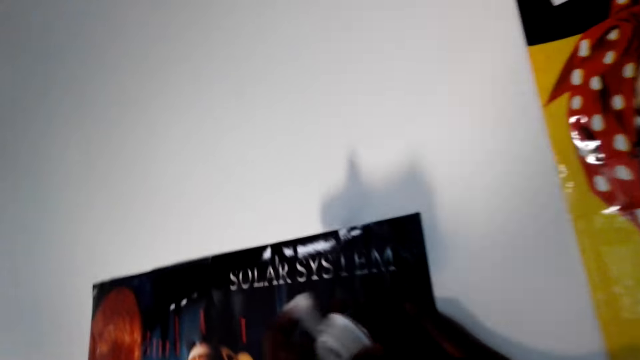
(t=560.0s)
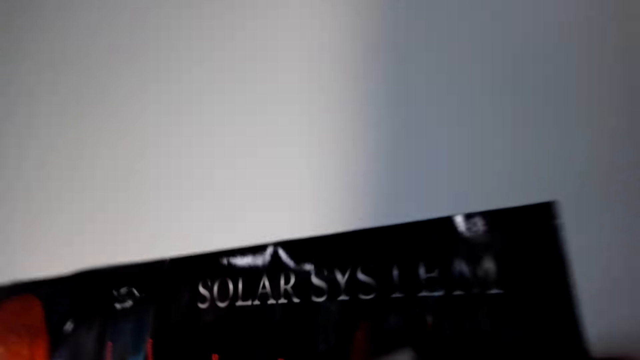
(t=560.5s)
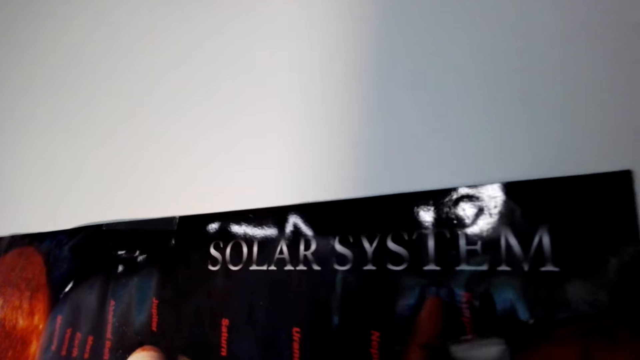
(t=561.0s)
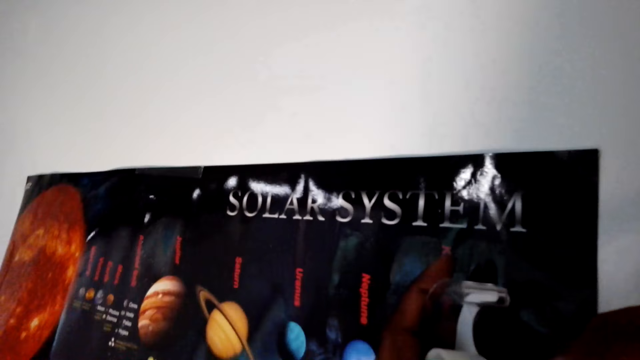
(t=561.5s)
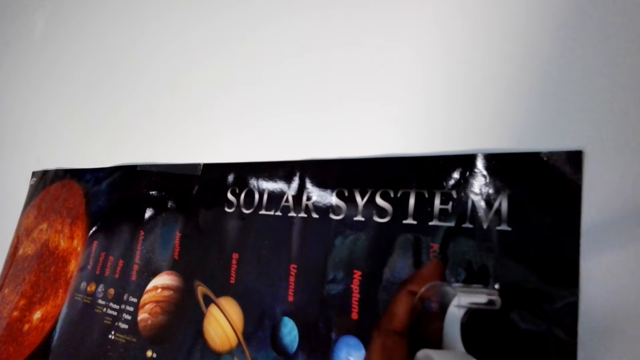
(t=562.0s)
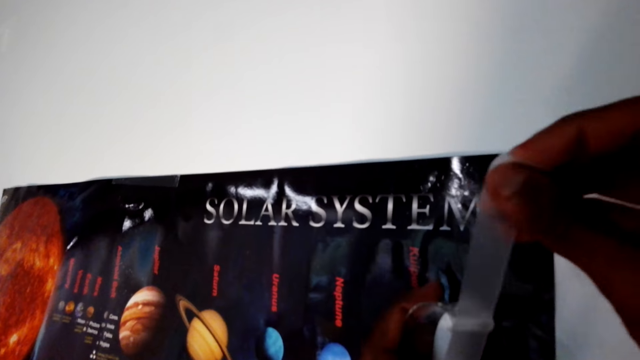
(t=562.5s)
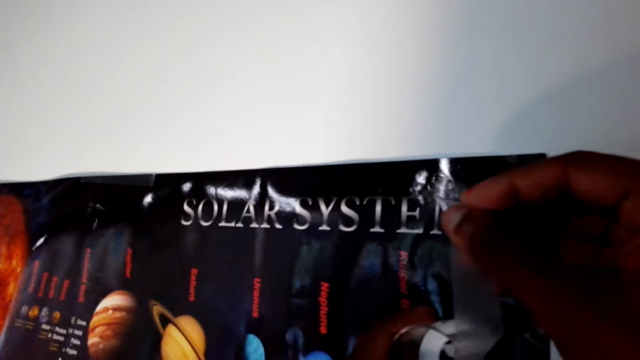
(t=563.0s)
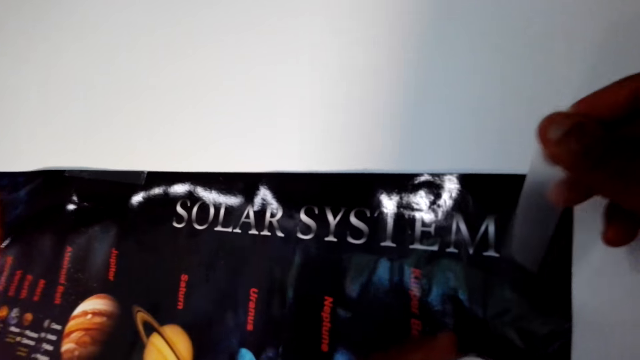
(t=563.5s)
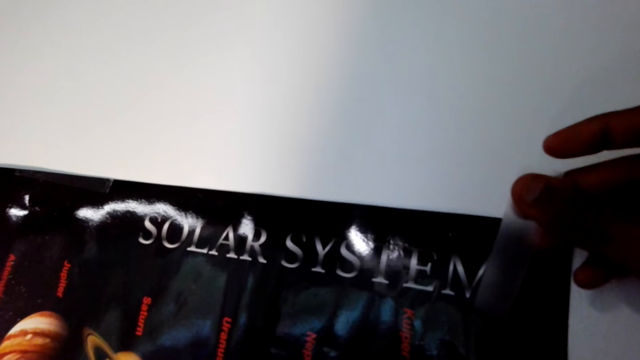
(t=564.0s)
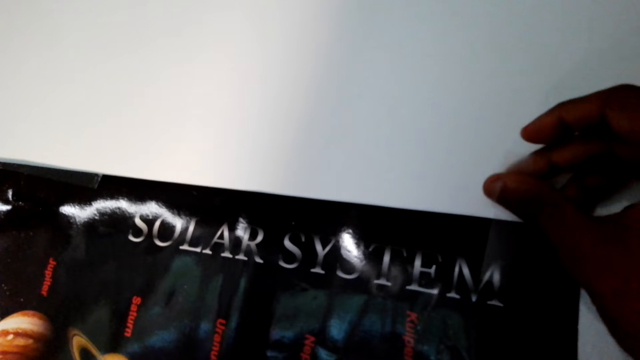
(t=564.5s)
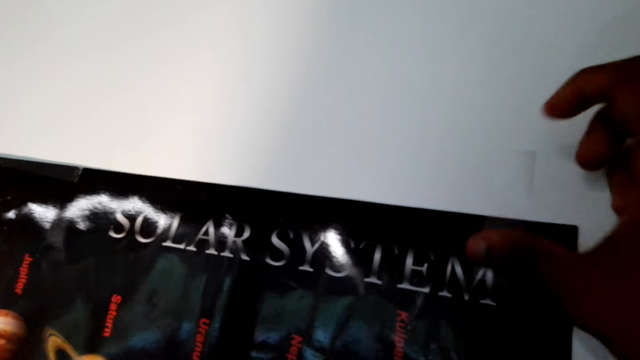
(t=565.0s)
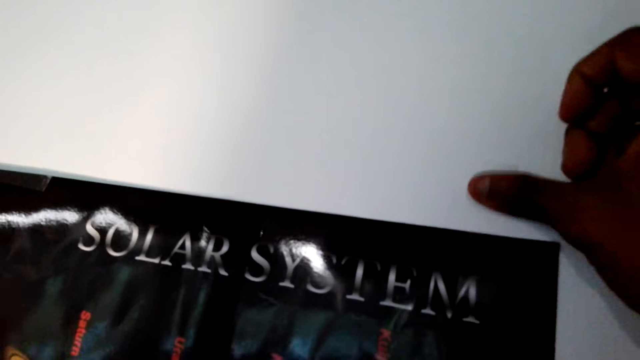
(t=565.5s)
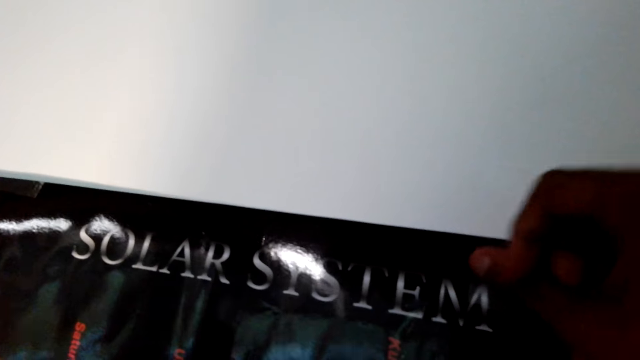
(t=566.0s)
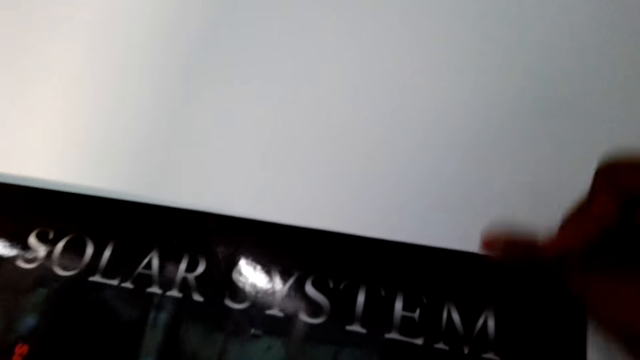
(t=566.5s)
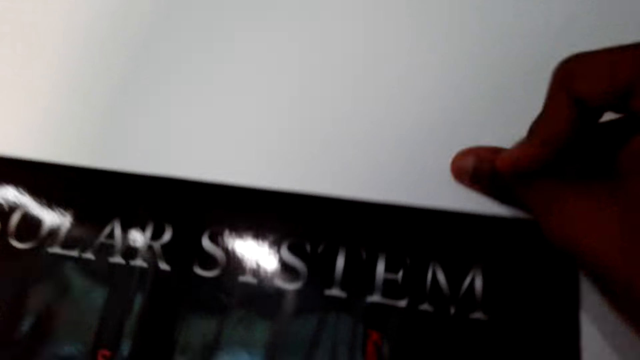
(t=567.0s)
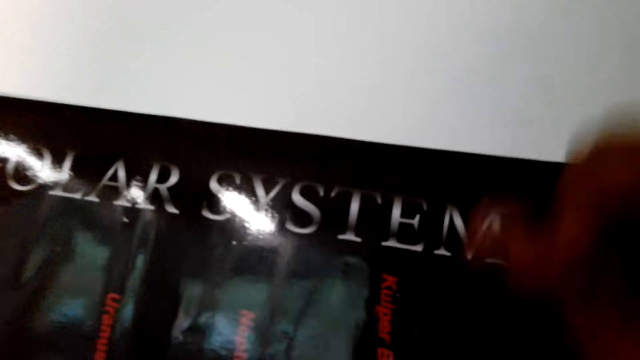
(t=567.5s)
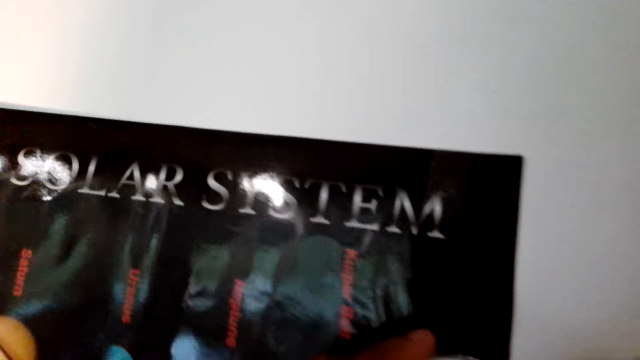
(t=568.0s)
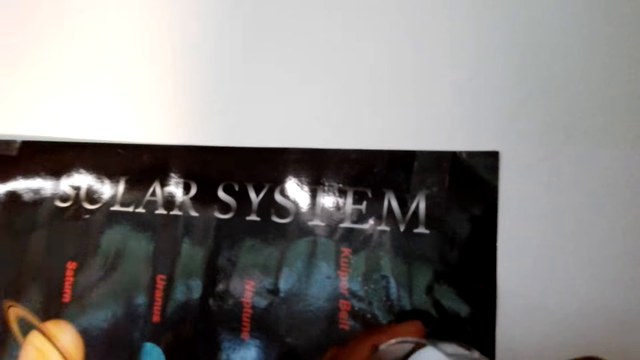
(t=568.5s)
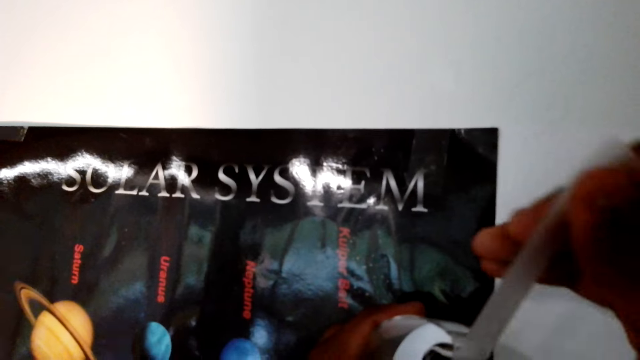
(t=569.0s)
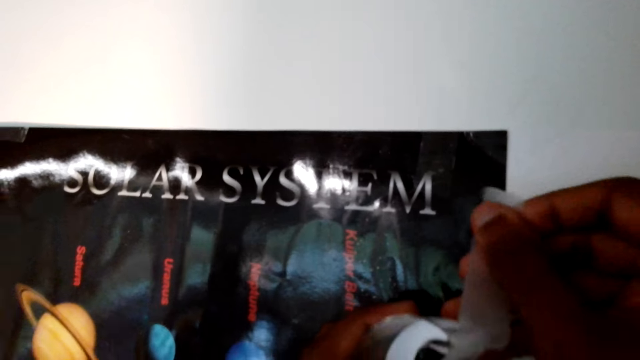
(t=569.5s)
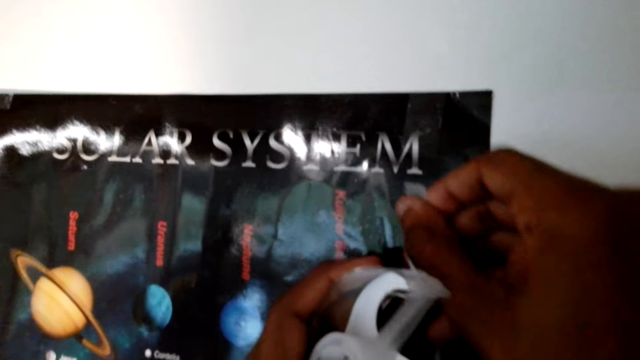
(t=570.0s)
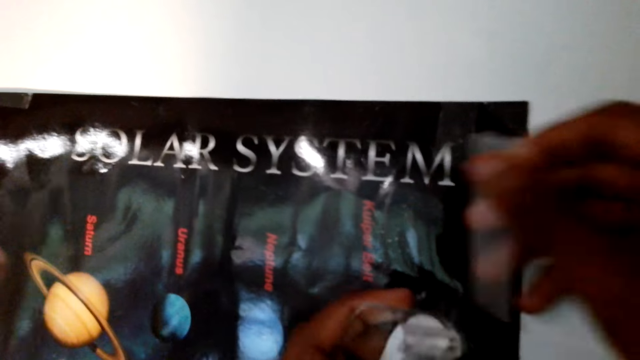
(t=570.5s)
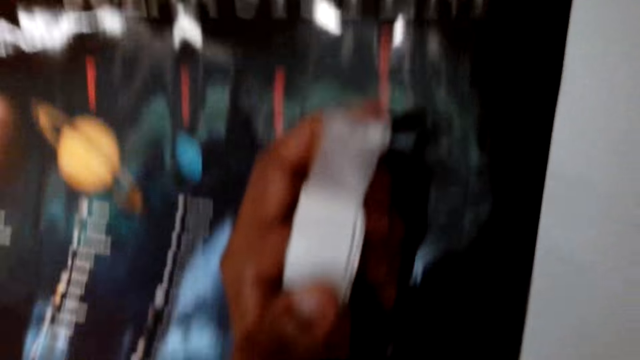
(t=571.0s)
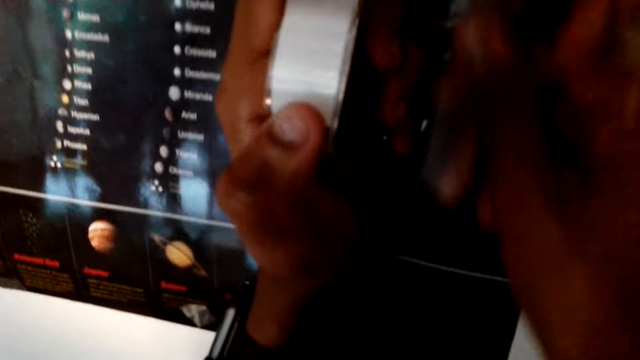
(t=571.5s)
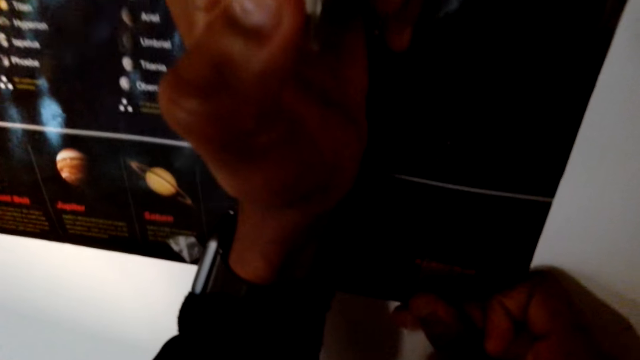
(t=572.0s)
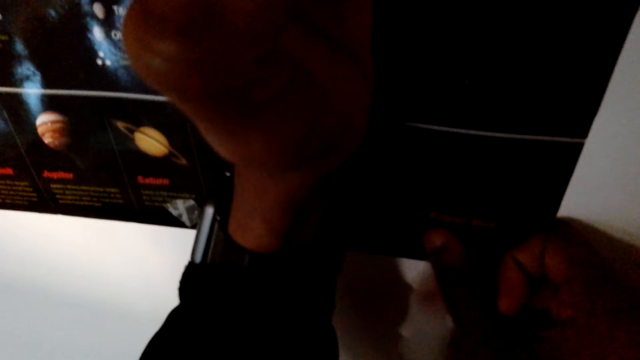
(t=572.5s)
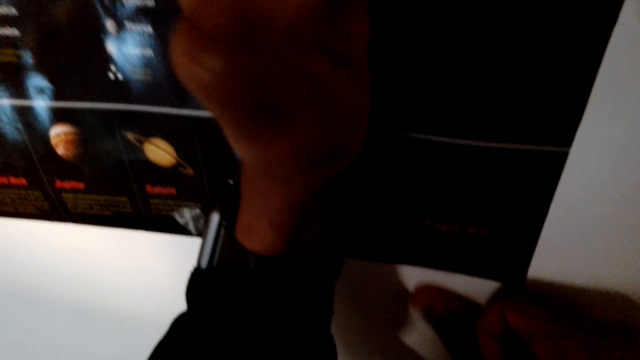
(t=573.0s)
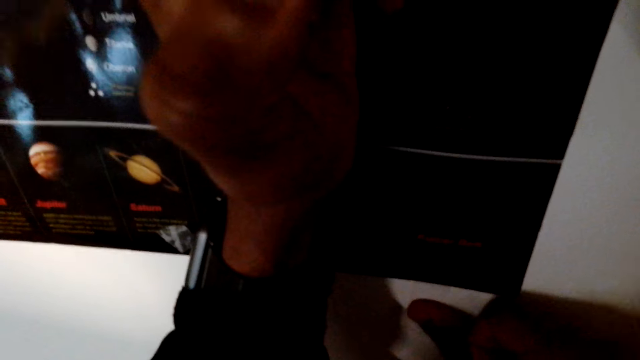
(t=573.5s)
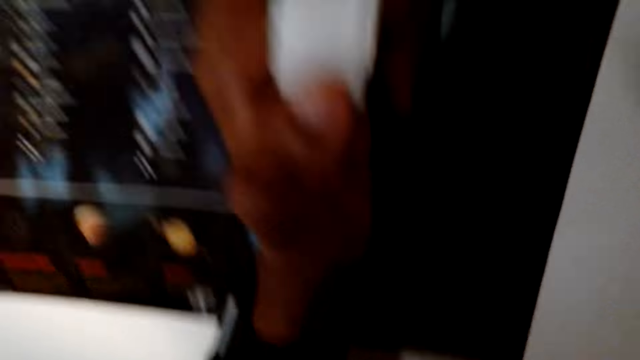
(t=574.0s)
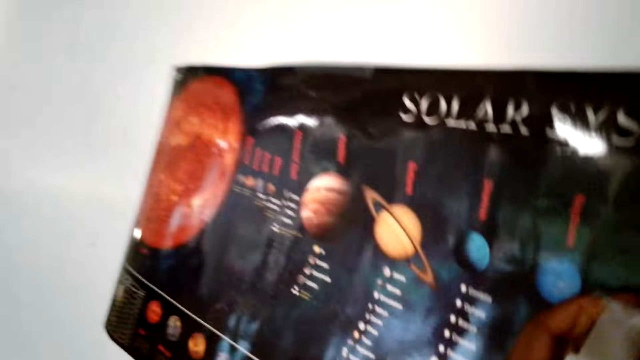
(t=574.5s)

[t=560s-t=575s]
The camera wearer holds the tape. They cut the mounting tape, and stick the poster on the wall with the mounting tape. They unwind the tape, cut the mounting tape, and stick the poster on the wall with the mounting tape.

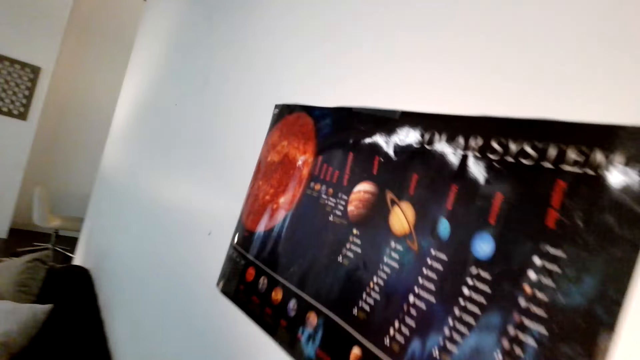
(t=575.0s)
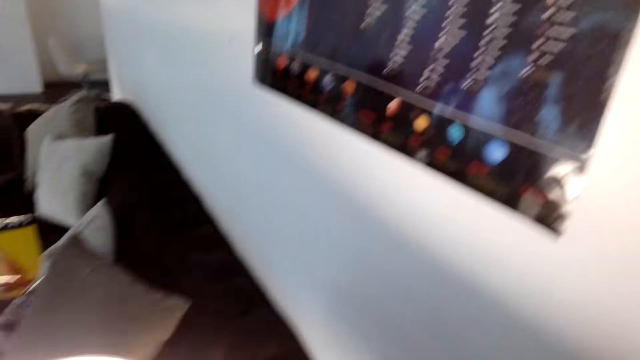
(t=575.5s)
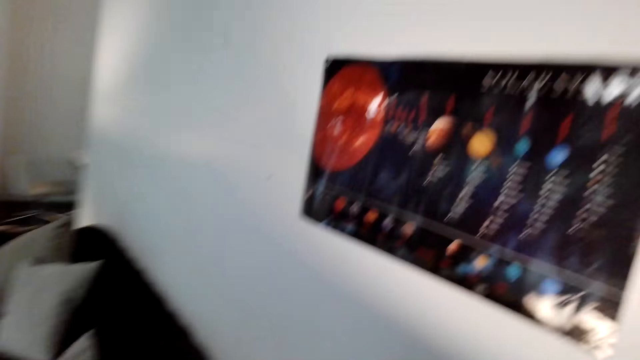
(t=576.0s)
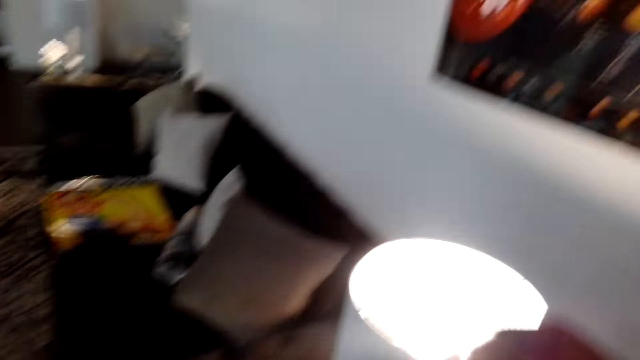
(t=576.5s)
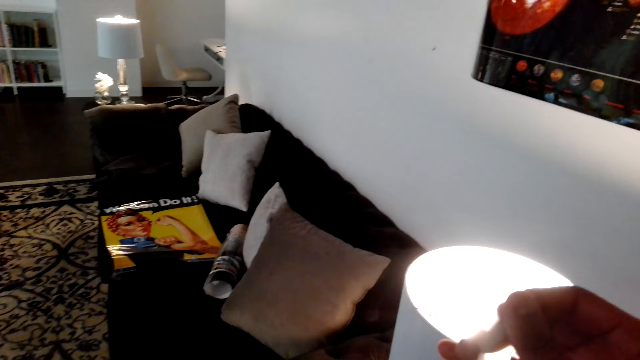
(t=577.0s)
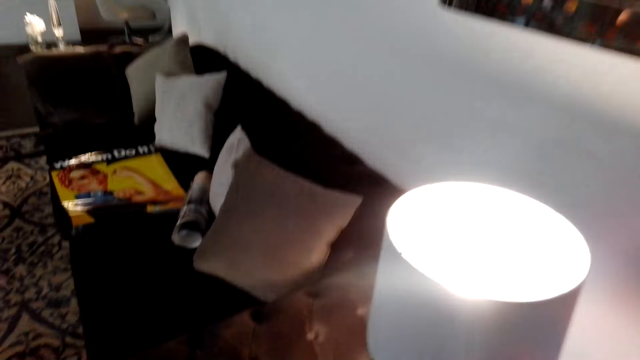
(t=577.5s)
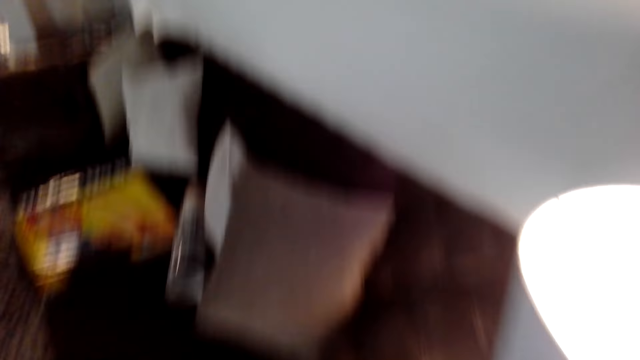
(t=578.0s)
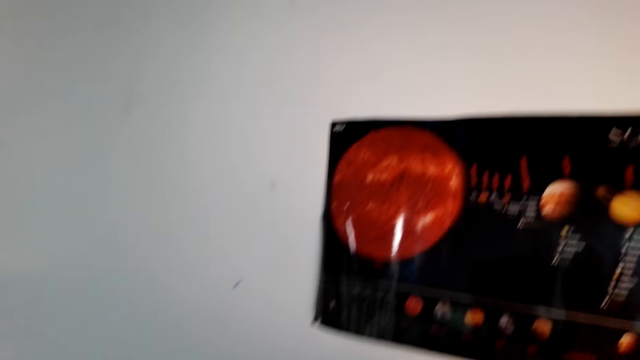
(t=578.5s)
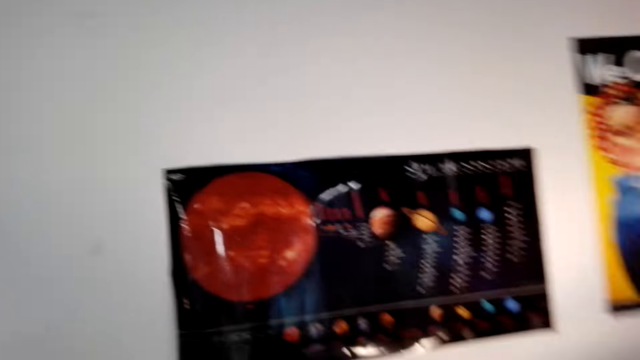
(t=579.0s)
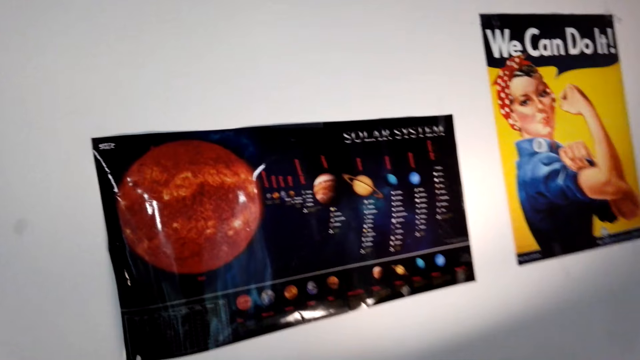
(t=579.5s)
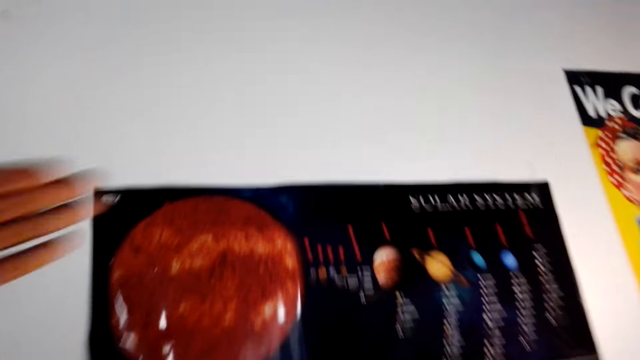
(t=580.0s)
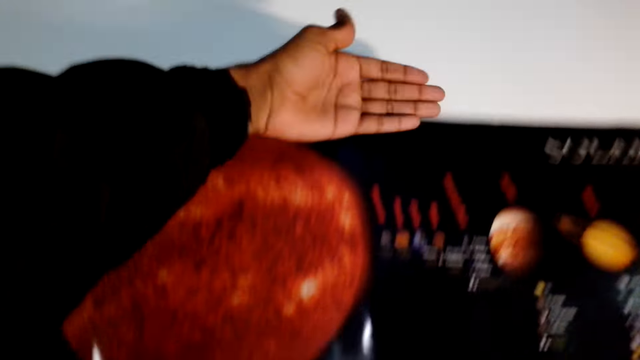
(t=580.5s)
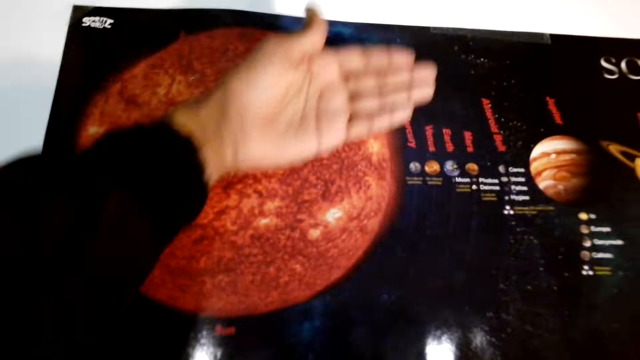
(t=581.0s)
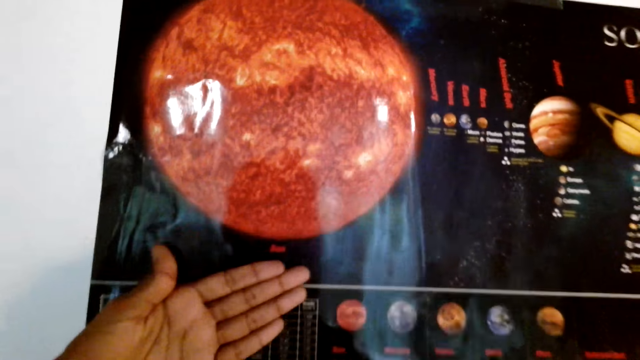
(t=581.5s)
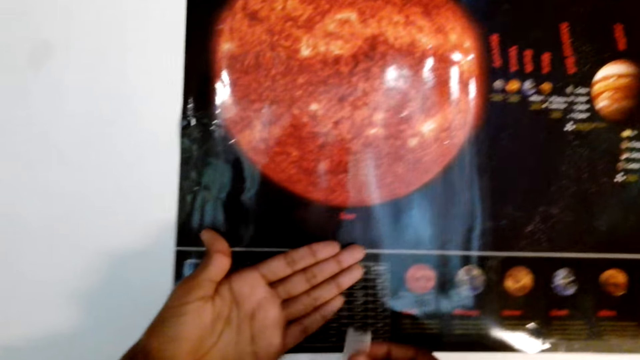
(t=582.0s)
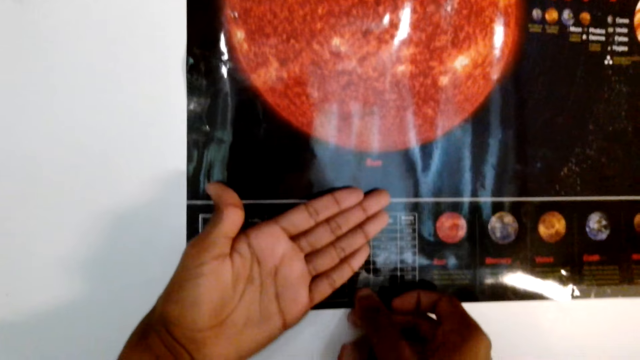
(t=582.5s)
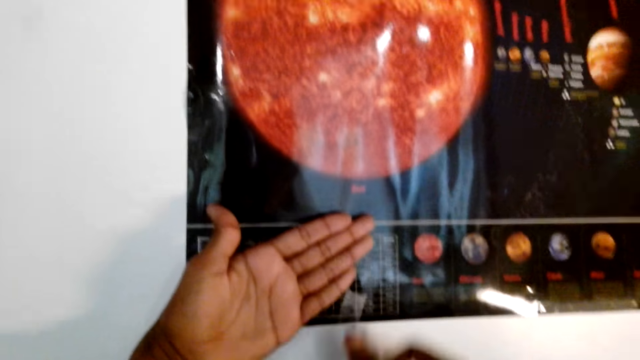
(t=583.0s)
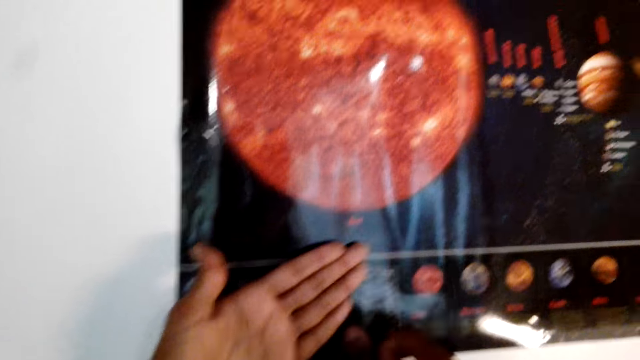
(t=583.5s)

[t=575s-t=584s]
The camera wearer holds the lamp stand, cuts a mounting tape, and moves in the room. They rub the hand on the chart or poster, and stick the poster on the wall with the mounting tape.
